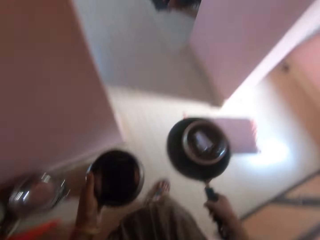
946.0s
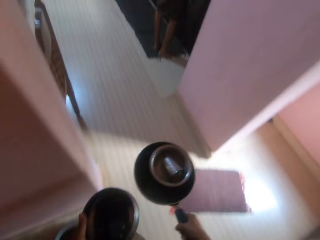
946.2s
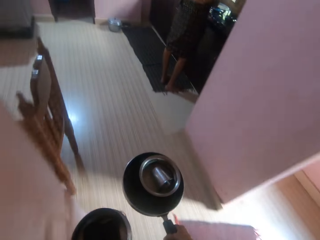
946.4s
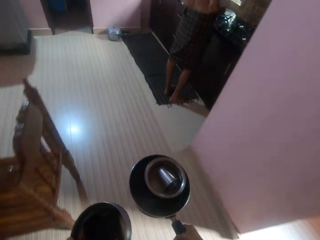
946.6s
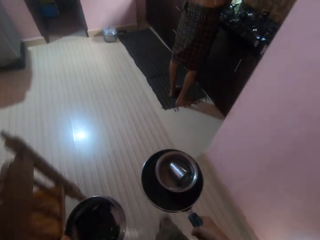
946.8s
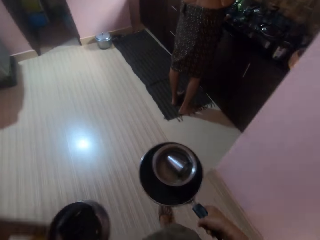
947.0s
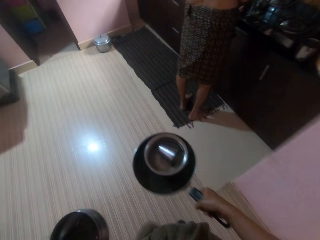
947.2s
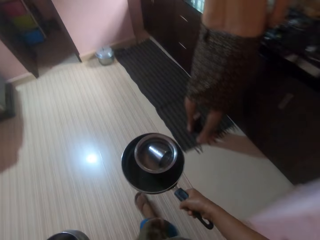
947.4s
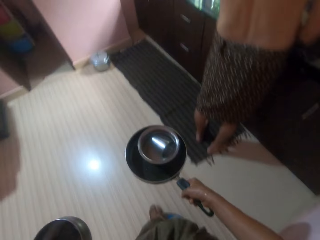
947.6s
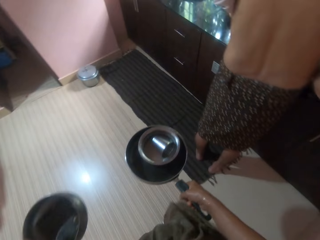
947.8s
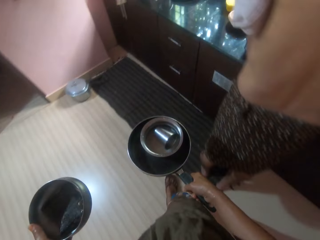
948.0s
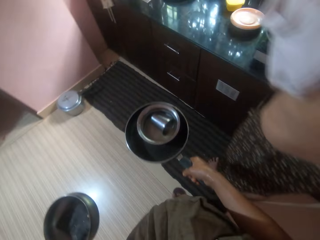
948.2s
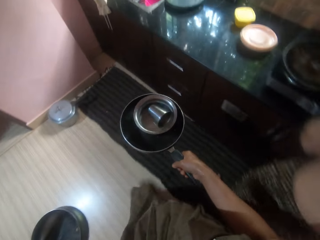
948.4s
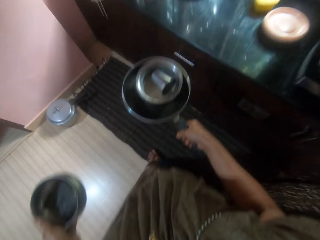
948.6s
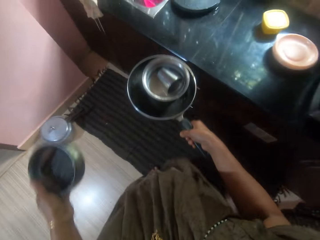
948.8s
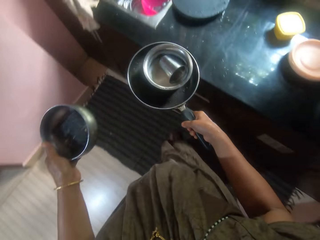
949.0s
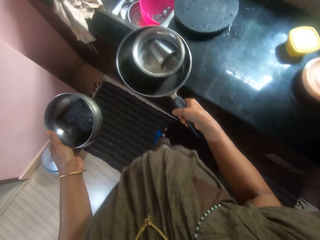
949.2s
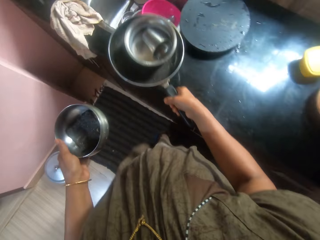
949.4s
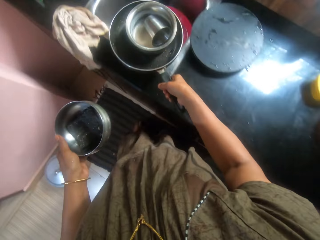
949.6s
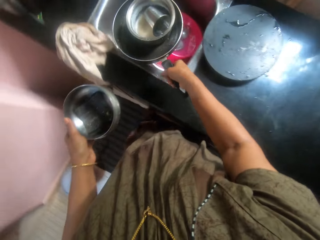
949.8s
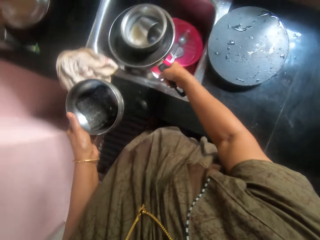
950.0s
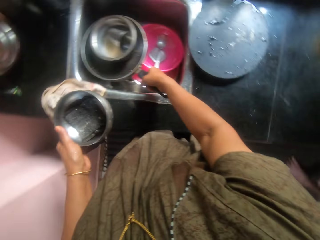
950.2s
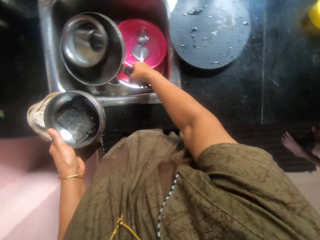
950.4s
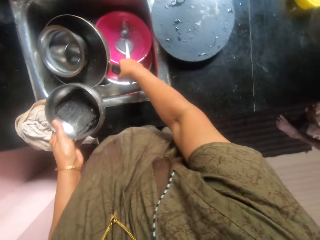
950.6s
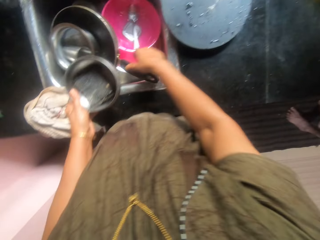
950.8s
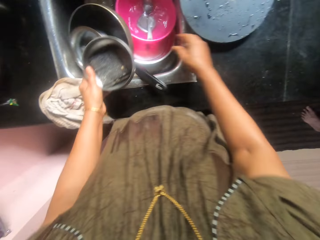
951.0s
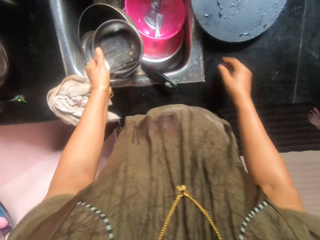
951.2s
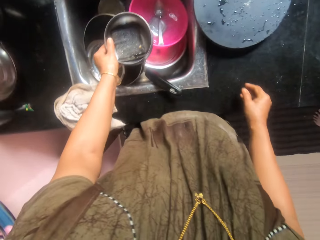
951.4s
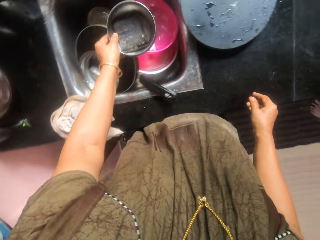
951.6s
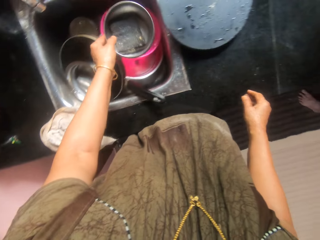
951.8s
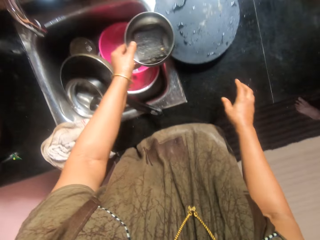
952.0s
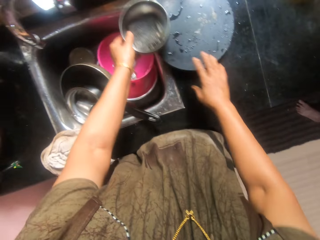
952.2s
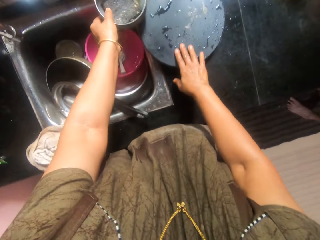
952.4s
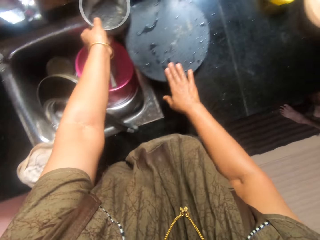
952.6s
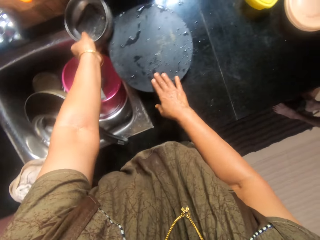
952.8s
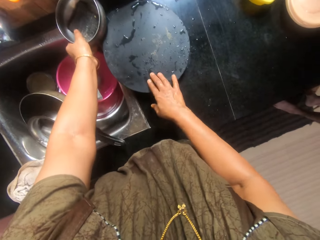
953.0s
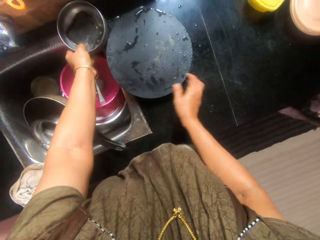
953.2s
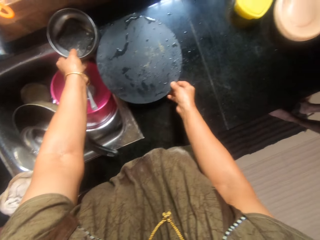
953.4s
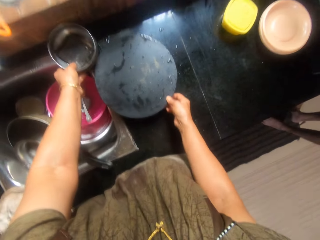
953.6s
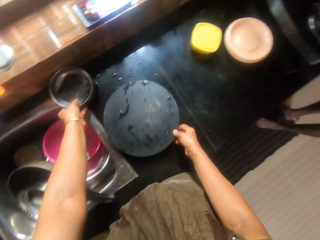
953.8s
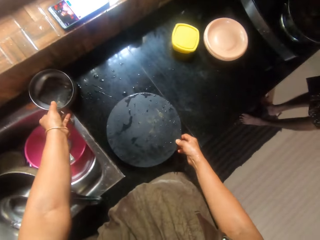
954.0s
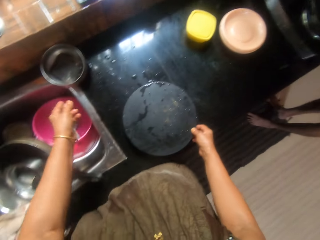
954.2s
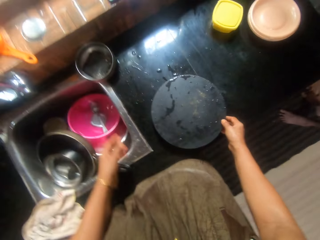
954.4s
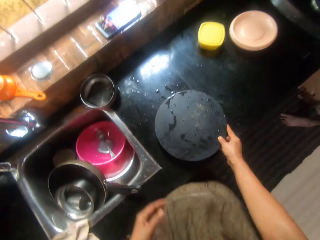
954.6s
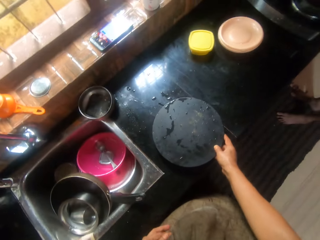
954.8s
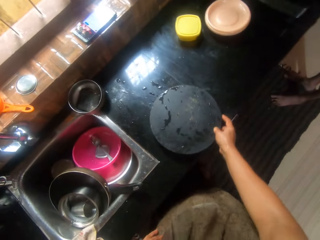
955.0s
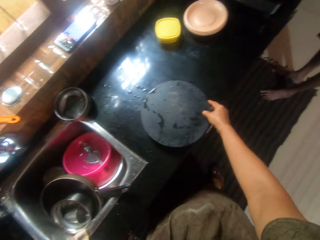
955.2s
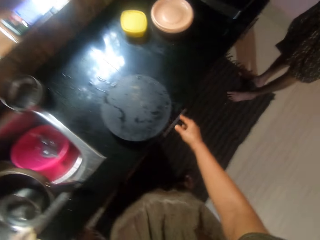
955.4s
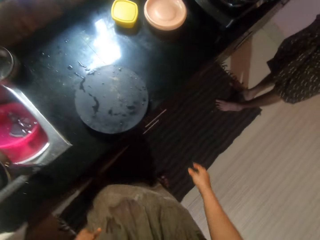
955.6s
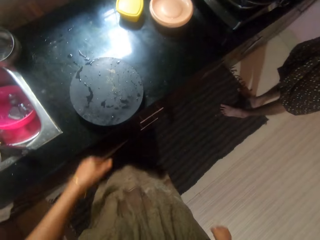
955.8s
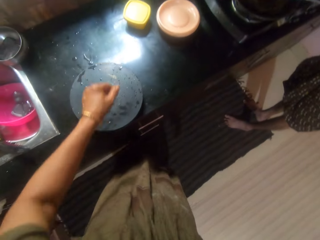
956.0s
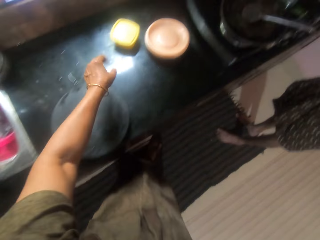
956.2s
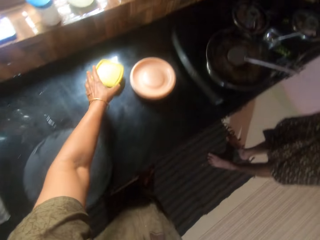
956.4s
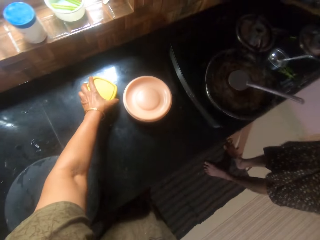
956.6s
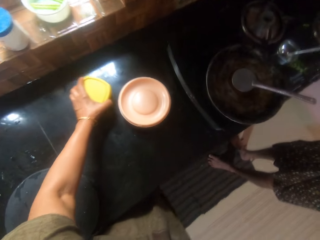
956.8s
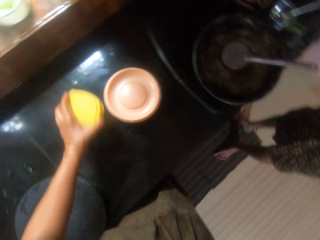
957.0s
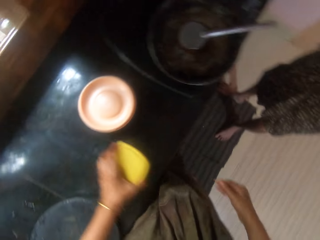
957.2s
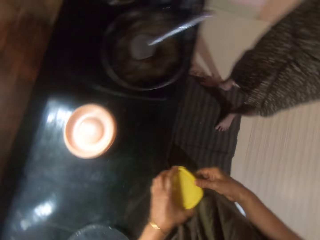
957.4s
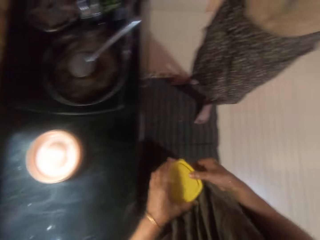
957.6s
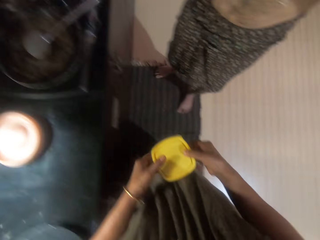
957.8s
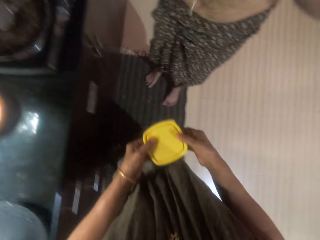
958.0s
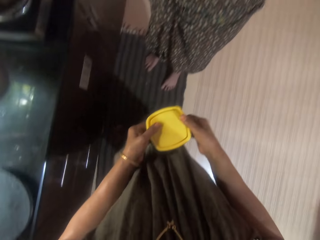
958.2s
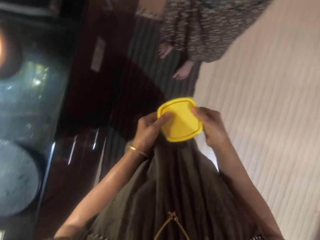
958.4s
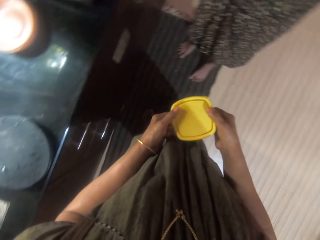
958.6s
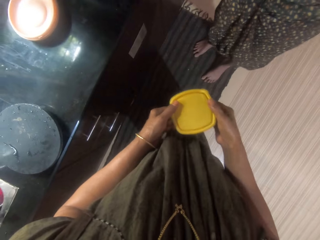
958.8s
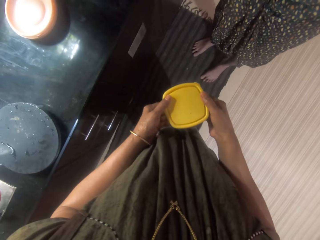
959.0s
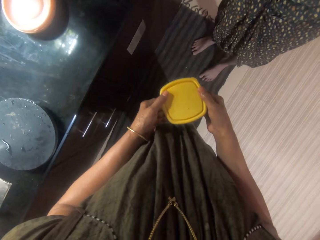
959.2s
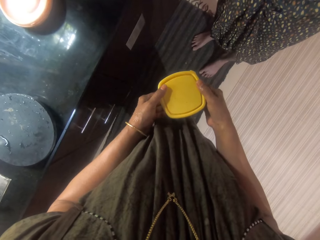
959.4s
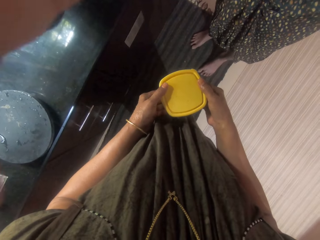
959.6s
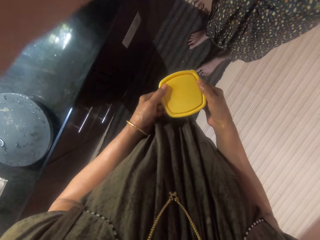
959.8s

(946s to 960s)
The camera wearer drops the pan in the sink. They put utensils in the sink. They place the bowl on the edge of the sink. They adjust the position of the pastry board on the countertop. They hold the flat pan. They pick the dough container from the countertop. A woman touches the camera on the head of the camera wearer. The camera wearer holds the dish.

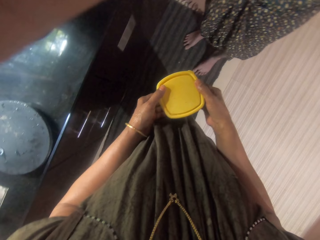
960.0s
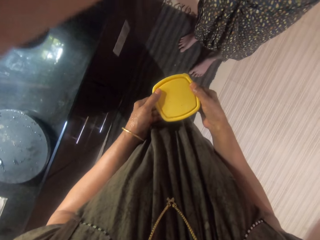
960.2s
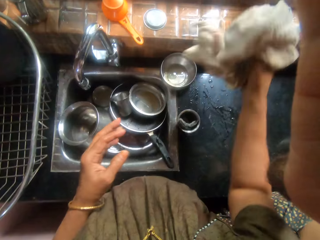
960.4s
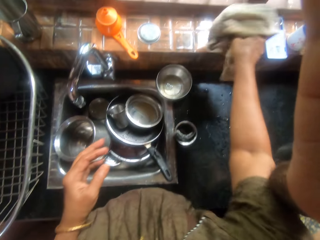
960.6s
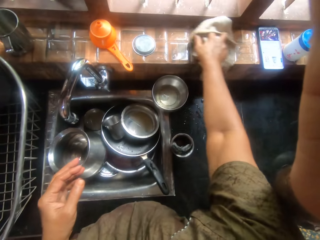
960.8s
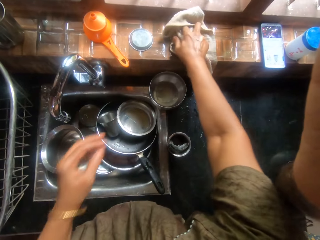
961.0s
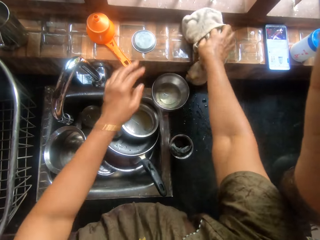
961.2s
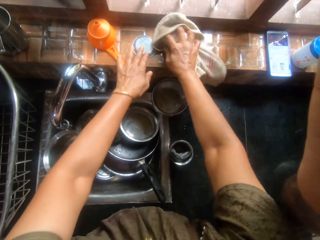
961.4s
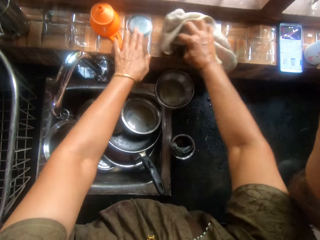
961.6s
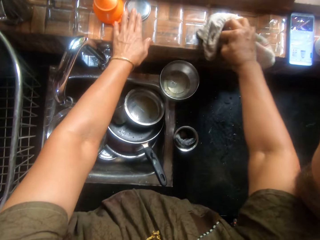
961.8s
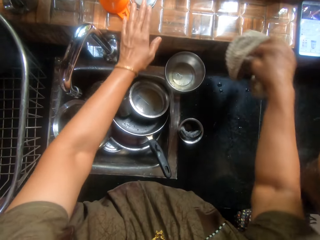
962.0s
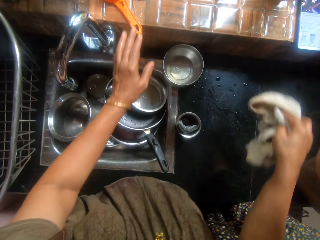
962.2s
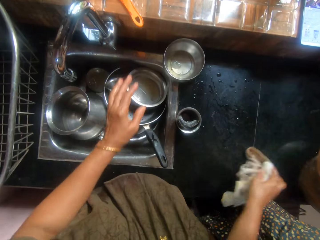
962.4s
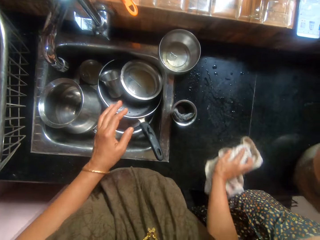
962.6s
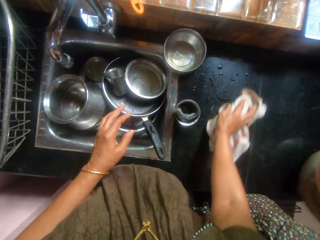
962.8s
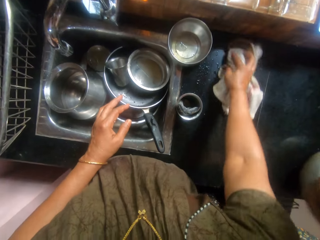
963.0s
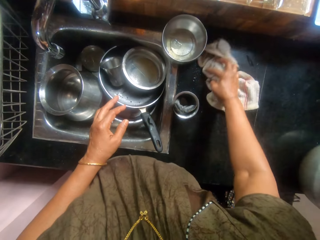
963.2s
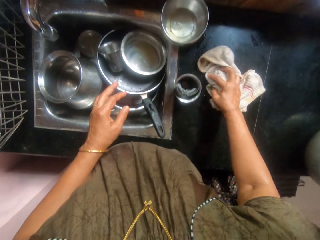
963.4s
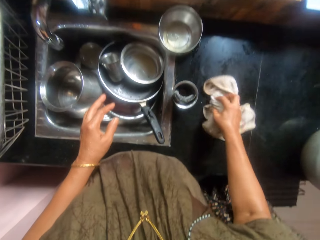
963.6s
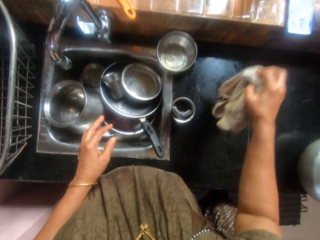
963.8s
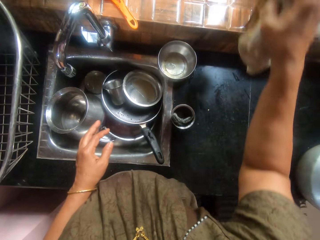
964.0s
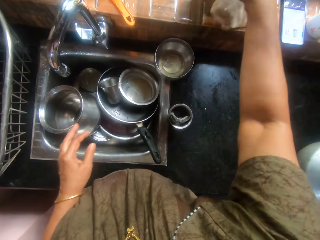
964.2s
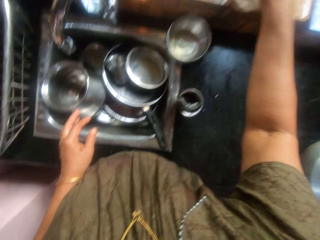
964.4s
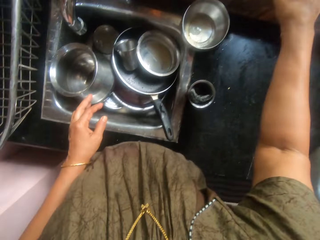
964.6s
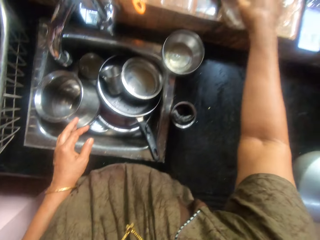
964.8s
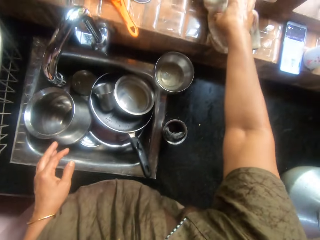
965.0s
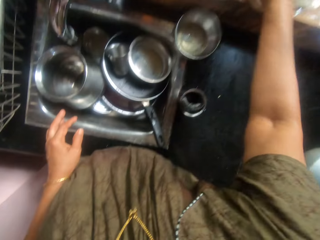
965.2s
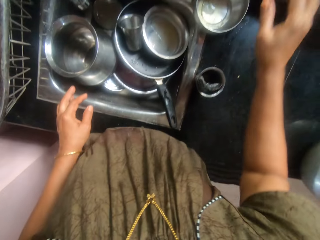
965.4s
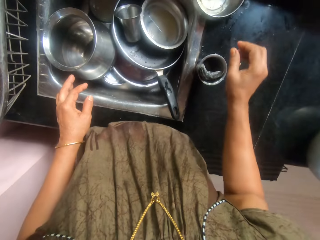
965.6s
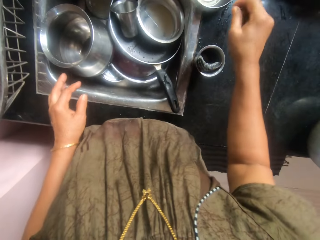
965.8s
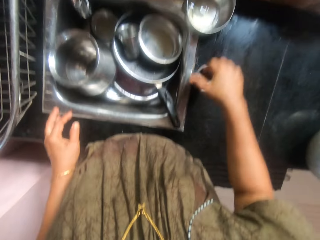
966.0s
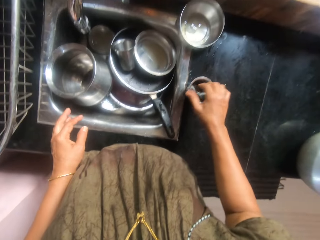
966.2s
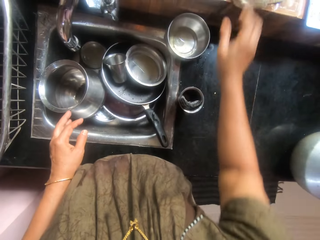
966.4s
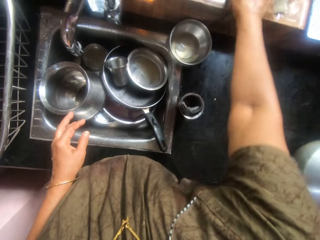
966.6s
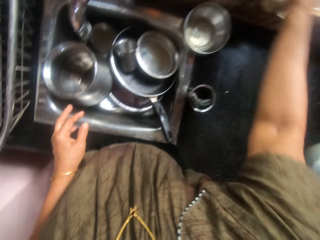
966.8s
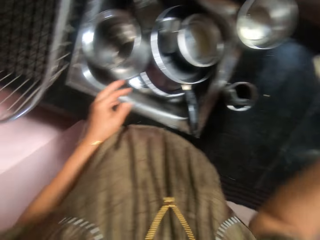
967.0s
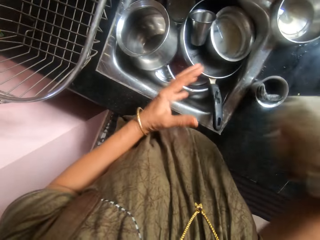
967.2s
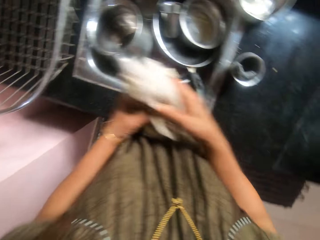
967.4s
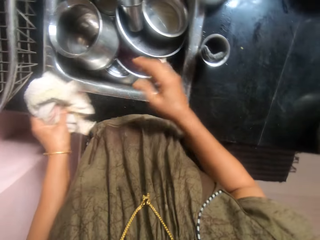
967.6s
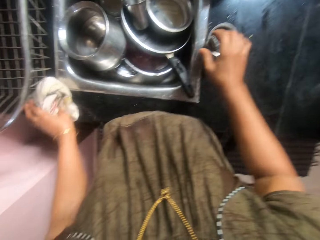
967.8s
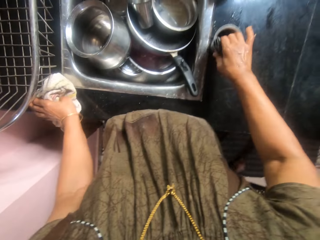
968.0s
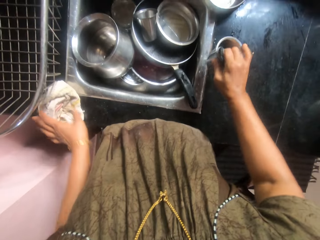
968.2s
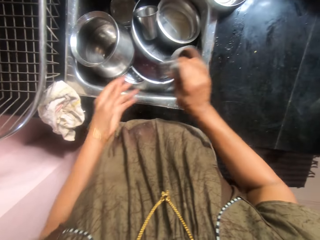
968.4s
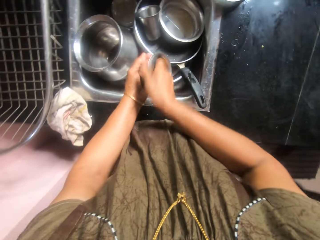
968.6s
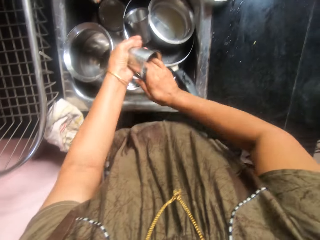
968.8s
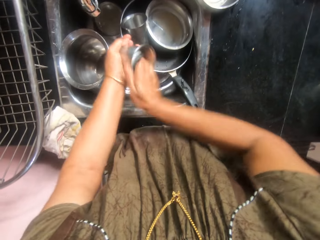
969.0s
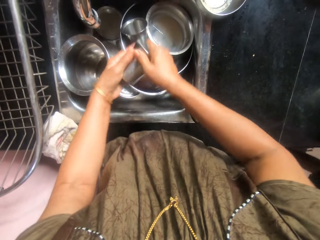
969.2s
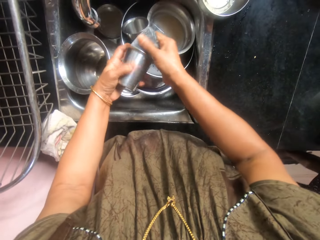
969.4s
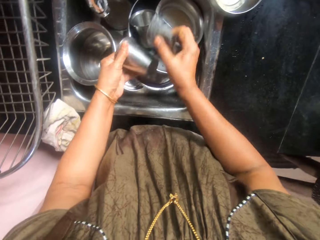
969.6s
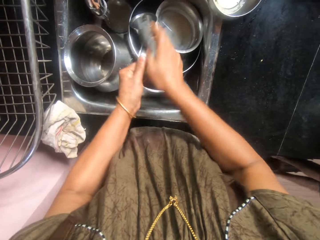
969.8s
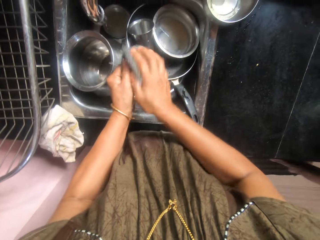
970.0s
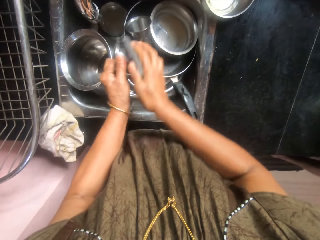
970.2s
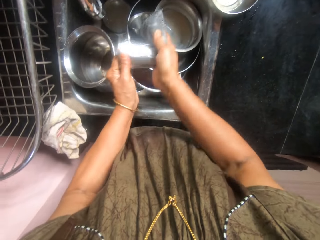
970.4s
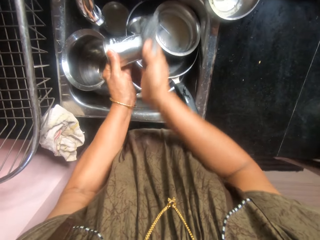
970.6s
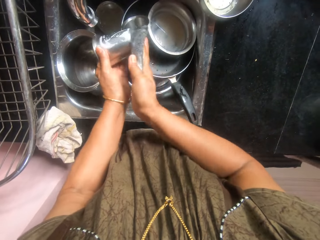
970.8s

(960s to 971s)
The camera wearer wipes the edge of the window with a cloth. She adjusts the position of a lid on the edge of the window. She wipes the countertop with the cloth. She places the cloth on the edge of the window. She picks the cloth from the edge of the window. She passes the cloth to her left hand. She drops the cloth on the edge of the sink. She picks a cup from the countertop. She washes the cup with a sponge.
